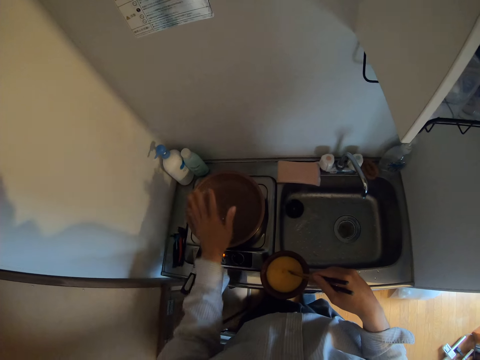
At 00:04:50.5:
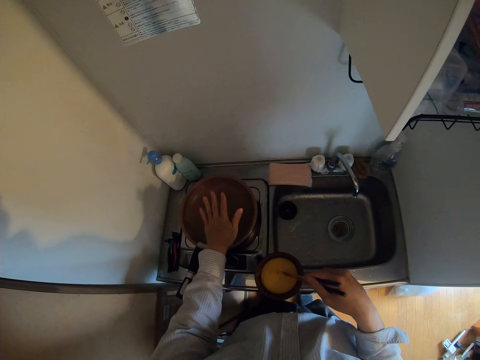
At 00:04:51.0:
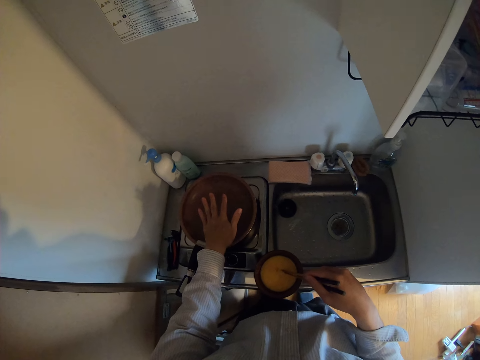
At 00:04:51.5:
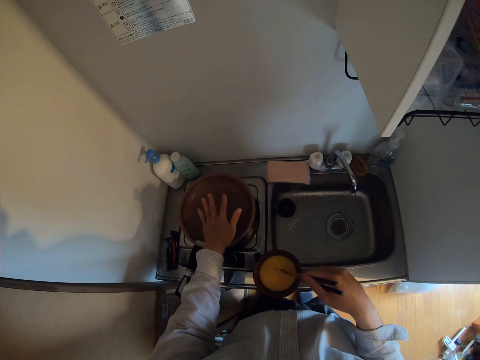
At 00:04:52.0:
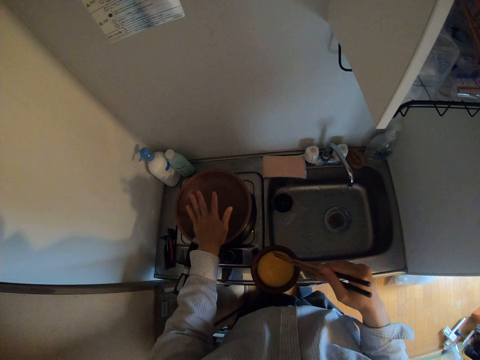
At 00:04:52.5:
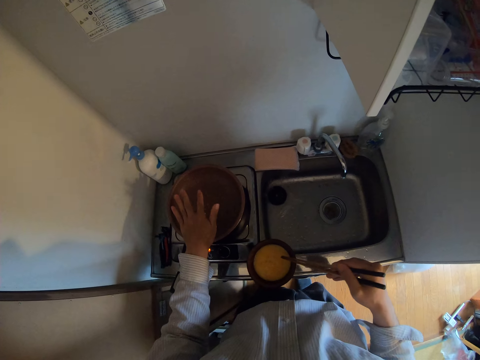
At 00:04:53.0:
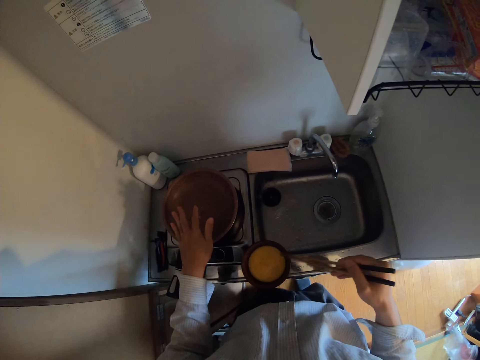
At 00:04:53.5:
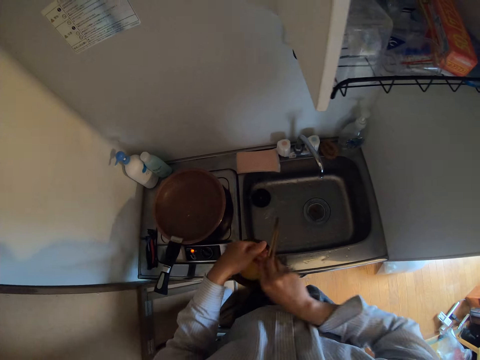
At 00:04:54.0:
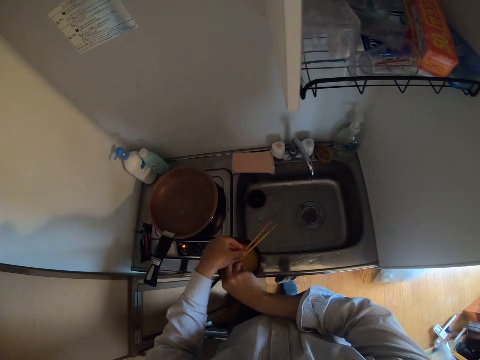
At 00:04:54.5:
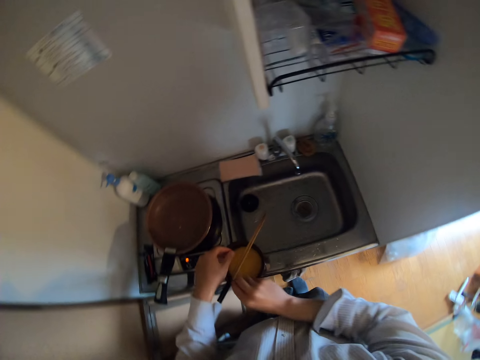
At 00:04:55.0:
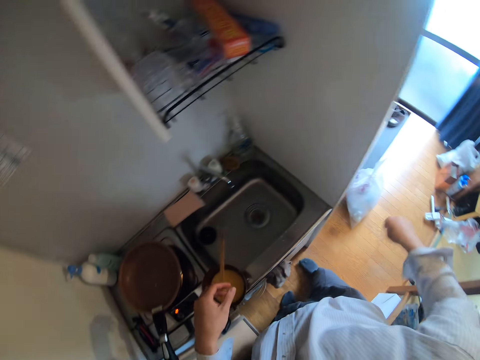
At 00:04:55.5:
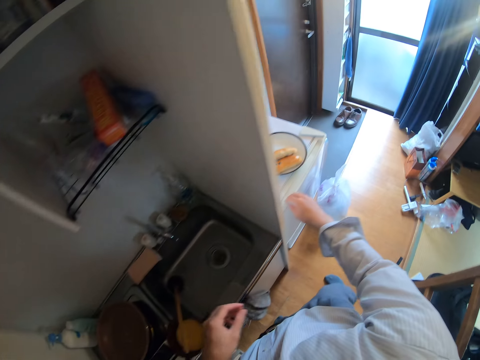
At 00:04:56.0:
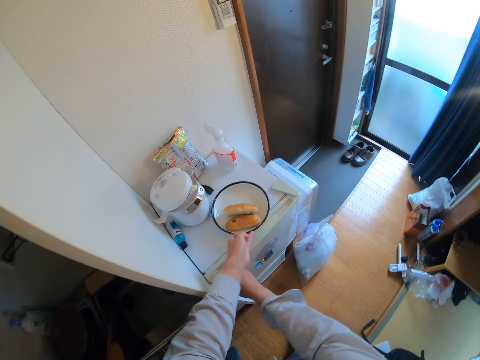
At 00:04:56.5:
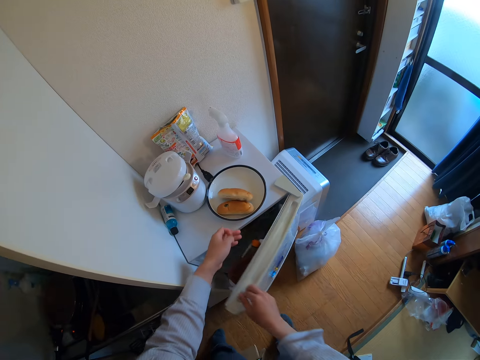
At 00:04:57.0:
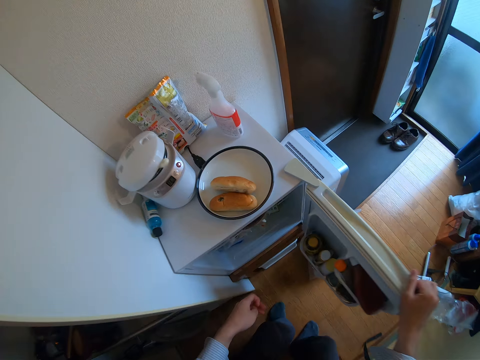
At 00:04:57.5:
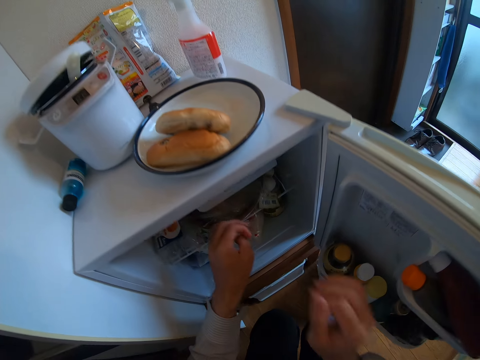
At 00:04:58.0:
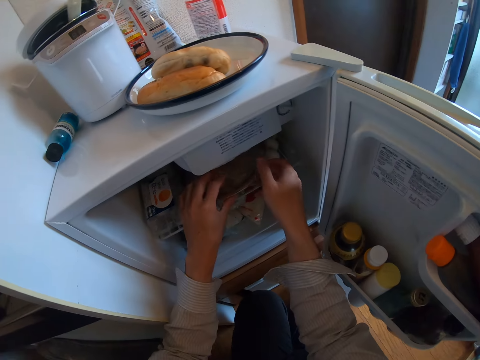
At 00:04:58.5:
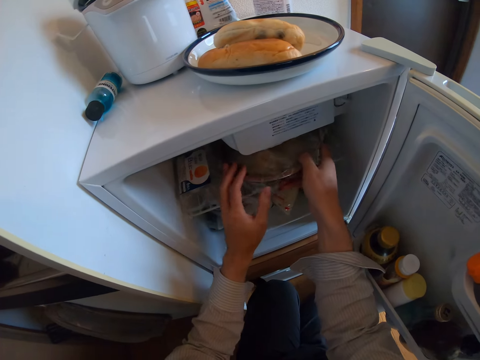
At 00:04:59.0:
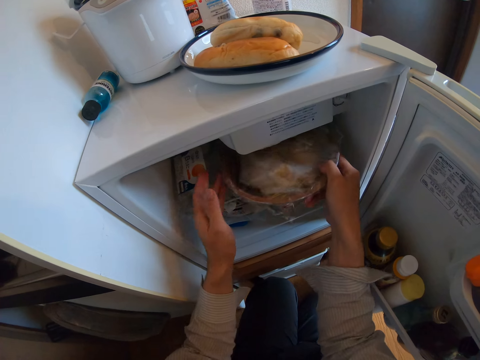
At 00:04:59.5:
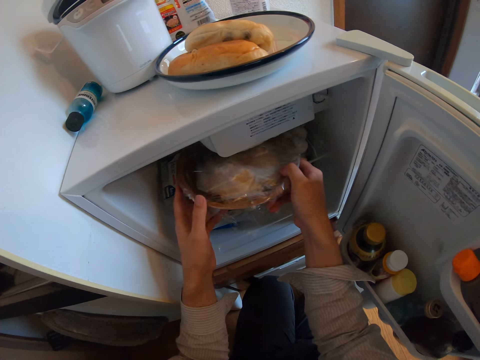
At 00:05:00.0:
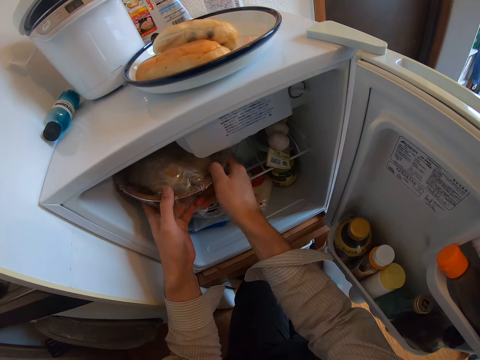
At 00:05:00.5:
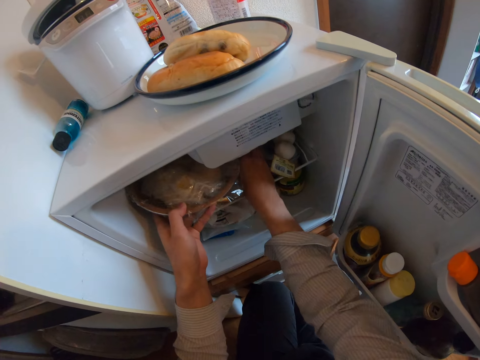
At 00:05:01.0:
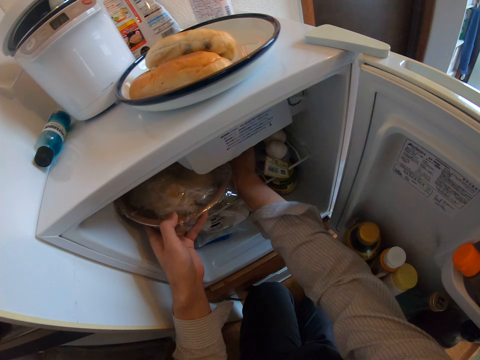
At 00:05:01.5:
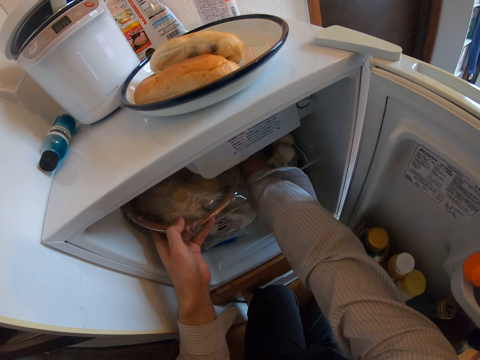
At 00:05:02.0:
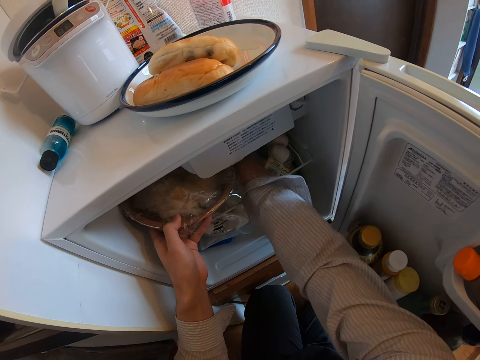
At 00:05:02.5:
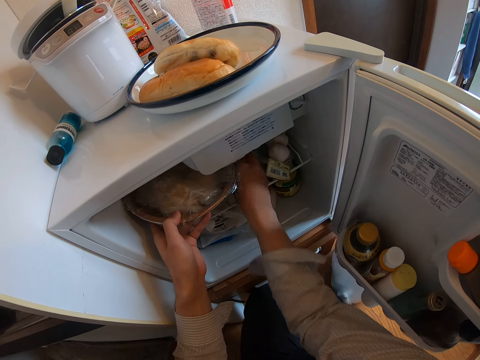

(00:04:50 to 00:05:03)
The camera wearer moves his left hand above the frypan on the stove. He hits the chopsticks on the bowl. He moves his hand towards the bowl. He places the pair of chopsticks on the bowl. He holds the chopsticks with both his hands. He moves his hands forwards. He places his hand on the fridge door. He opens the fridge. He holds the plate with his other hand. He pushes aside the plate on the fridge. He moves his hands towards the inside of the fridge. He holds the plate with both his hands. He moves aside the plate in the fridge. He pulls on the dish with his other hand.

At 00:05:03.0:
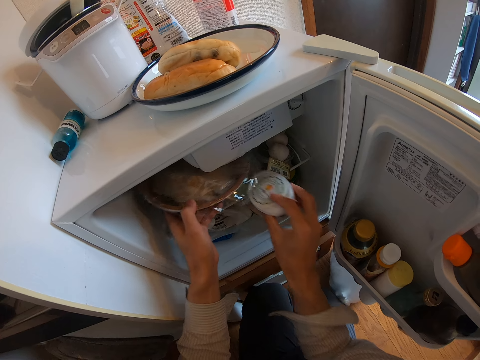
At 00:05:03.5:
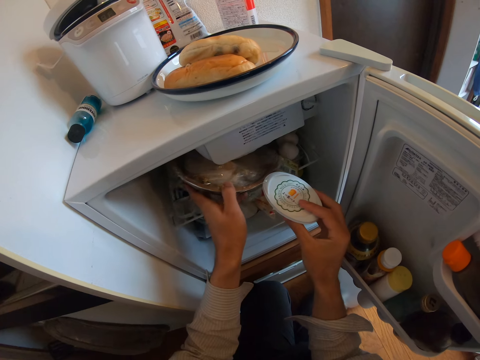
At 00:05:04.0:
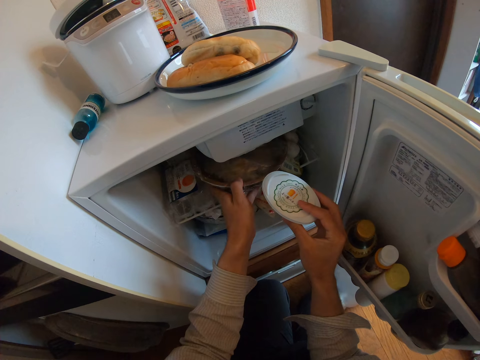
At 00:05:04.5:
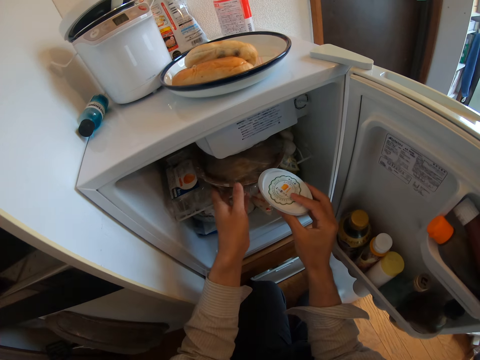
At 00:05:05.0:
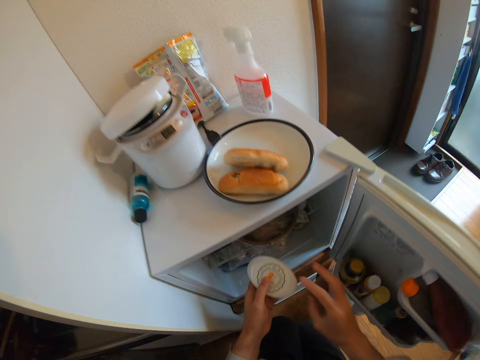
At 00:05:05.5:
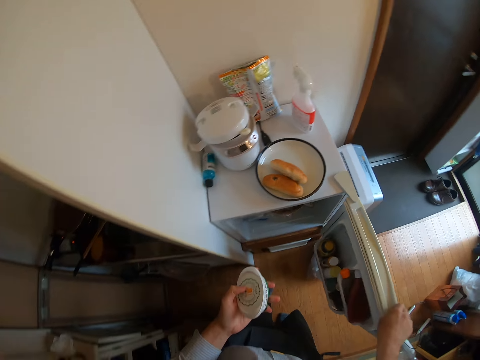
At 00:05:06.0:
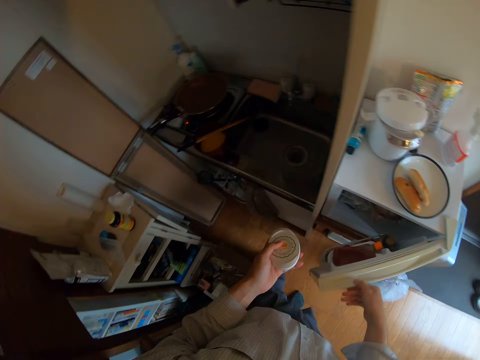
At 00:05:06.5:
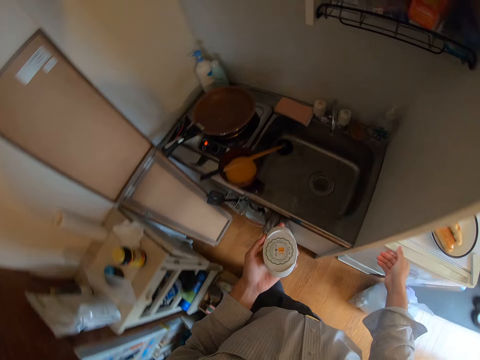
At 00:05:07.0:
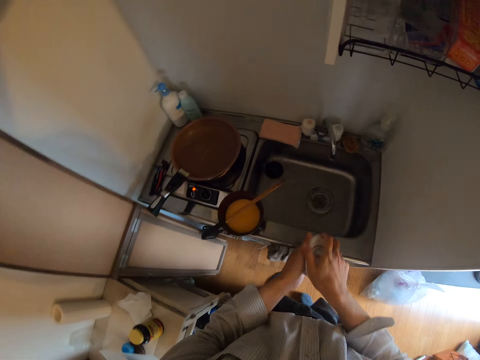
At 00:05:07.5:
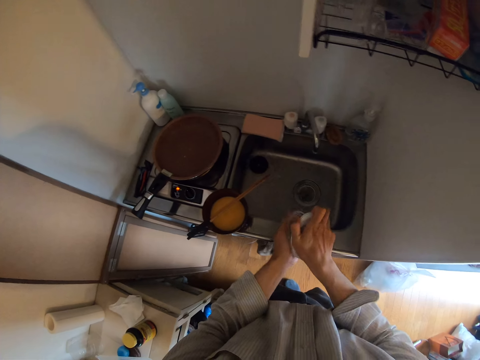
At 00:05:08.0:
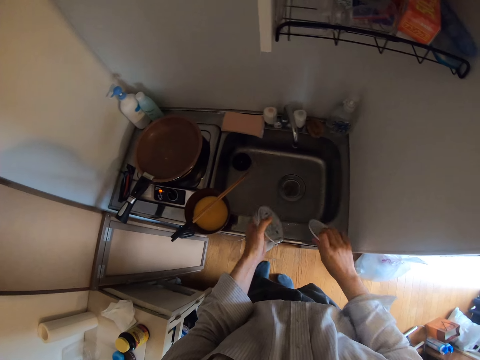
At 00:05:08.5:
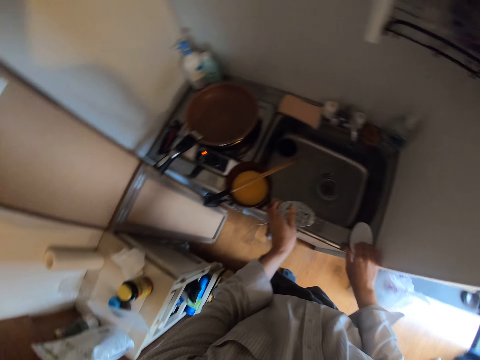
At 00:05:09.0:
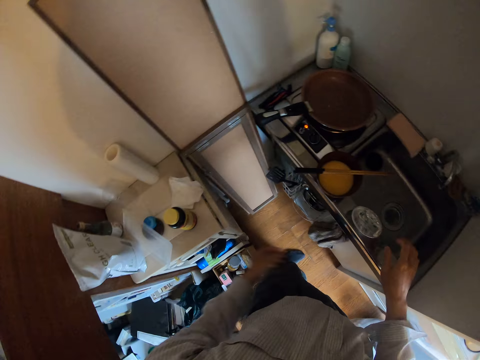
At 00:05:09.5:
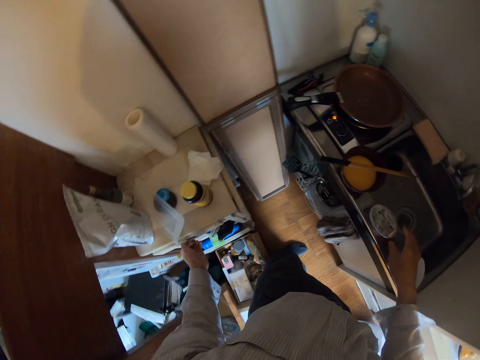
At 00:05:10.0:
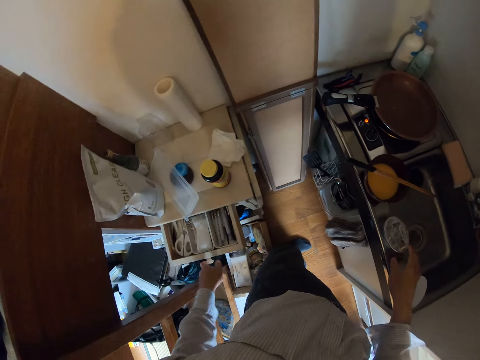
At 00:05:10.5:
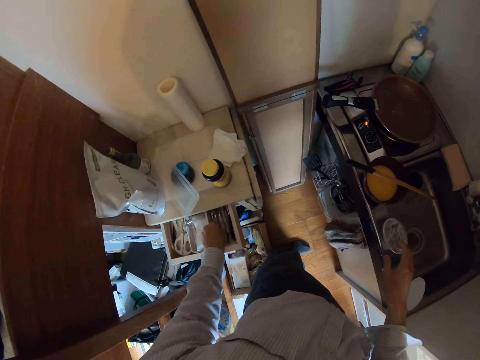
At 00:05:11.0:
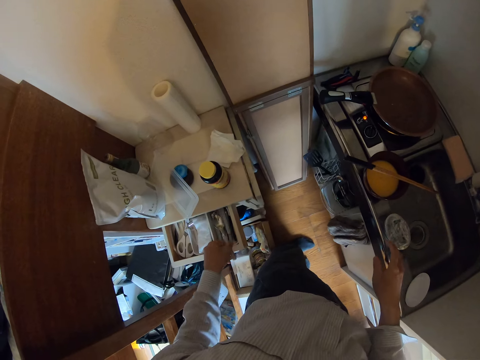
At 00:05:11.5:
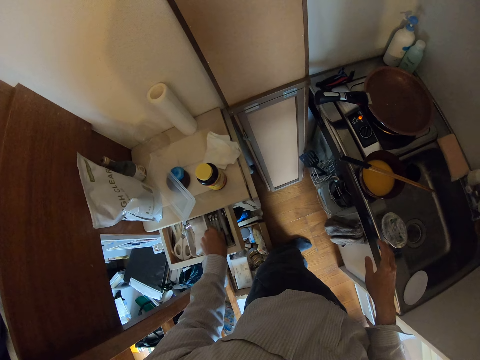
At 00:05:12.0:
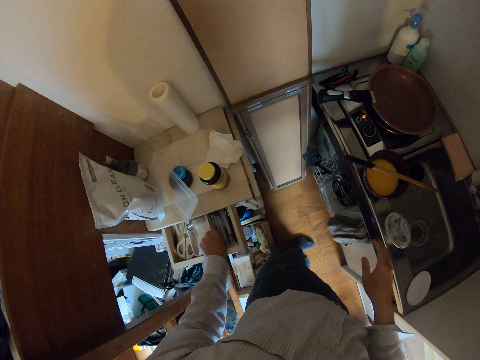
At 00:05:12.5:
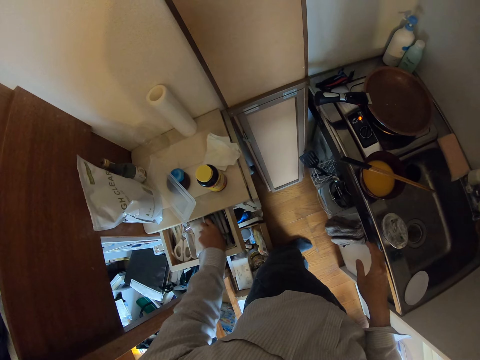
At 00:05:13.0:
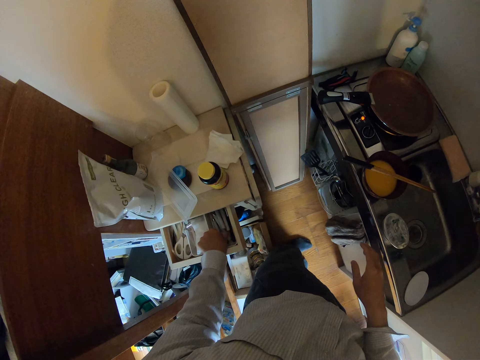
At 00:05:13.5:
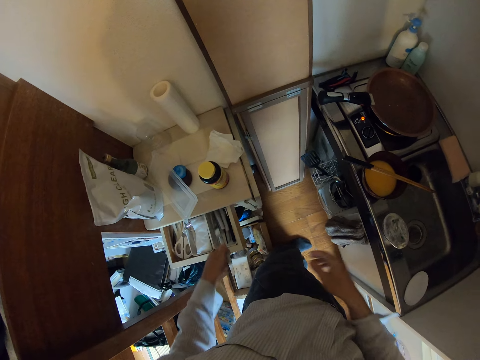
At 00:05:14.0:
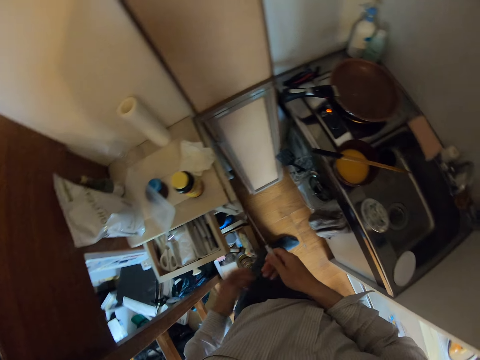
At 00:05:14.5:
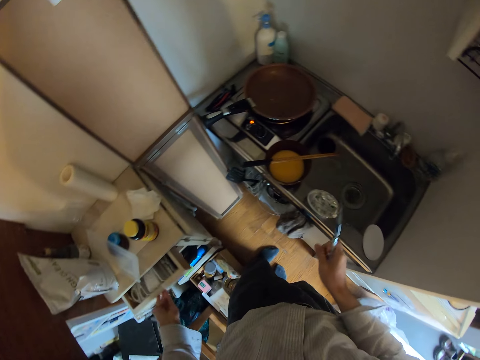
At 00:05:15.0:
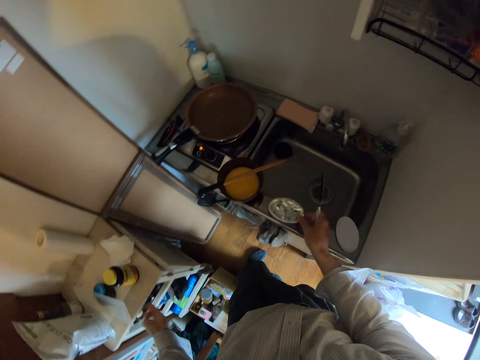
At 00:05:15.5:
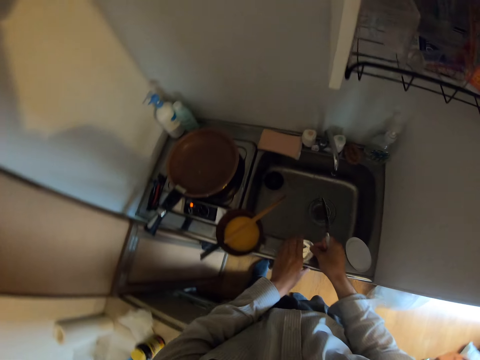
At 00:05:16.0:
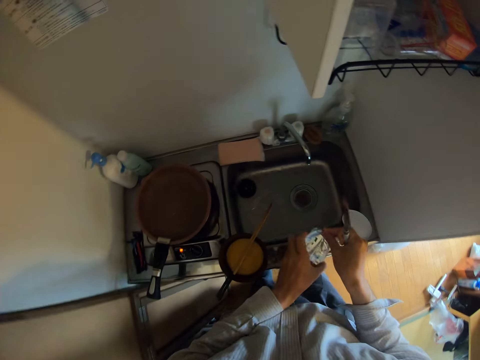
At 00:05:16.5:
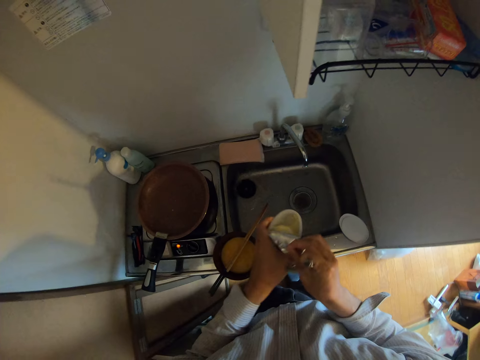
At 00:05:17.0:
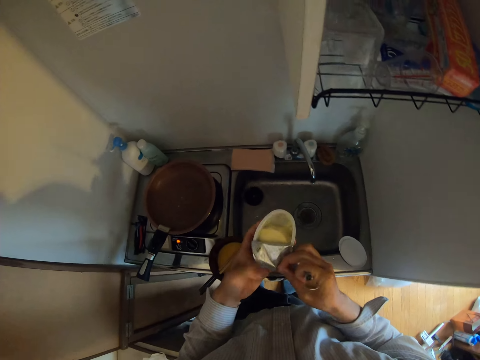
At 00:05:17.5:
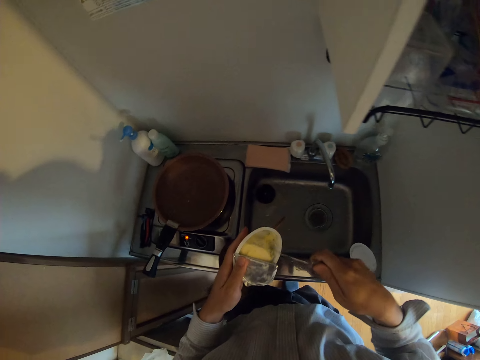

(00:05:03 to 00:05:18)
The camera wearer brings out a margarine from the fridge. He moves aside the plate in the fridge. He lets go of the plate. He places the dish on his other hand. He holds the fridge door with his hand. He closes the fridge. He moves his other hand towards the dish. He holds the dish with both his hands. He pulls on the lid of the dish with his hand. He places the cover of the margarine on the edge of the sink. He places the margarine on the edge of the sink. He moves his hands forwards. He holds the drawer with his hand and pulls the drawer of the cabinet in the kitchen with his hand. He moves his hand towards the inside of the fridge. He searches through the drawer. He pulls on the spoon with his hand. He places the spoon in the drawer. He scatters the cutlery with his hand. He brings out a table knife from the drawer with his hand. He moves his other hand towards the knife. He places the knife on his other hand. He moves his hand forwards. He closes the drawer. He holds the dish with his hand. He picks up the margarine on the sink. He moves his other hand towards the sink. He holds the dish with both his hands. He opens the seal on the margarine with his hand. He scoops the margarine with the knife.
